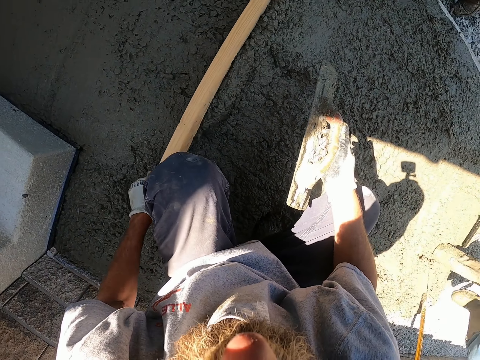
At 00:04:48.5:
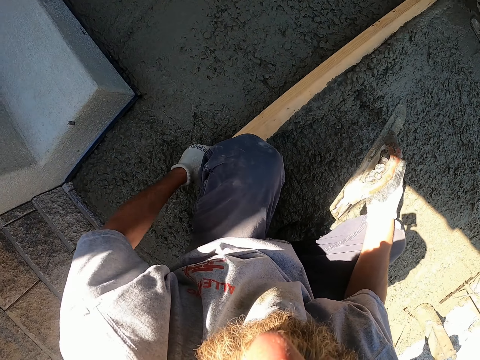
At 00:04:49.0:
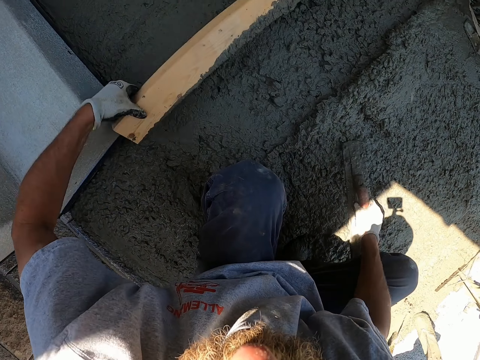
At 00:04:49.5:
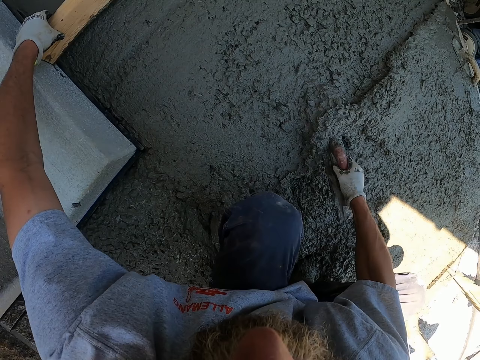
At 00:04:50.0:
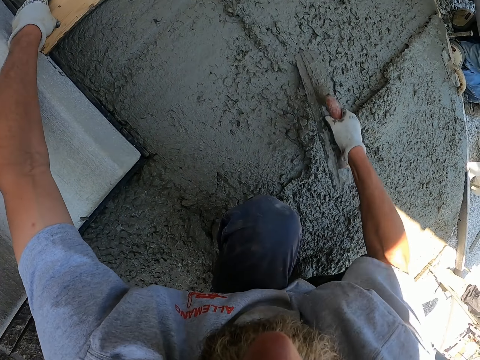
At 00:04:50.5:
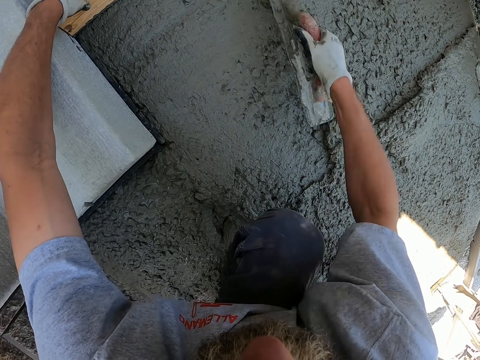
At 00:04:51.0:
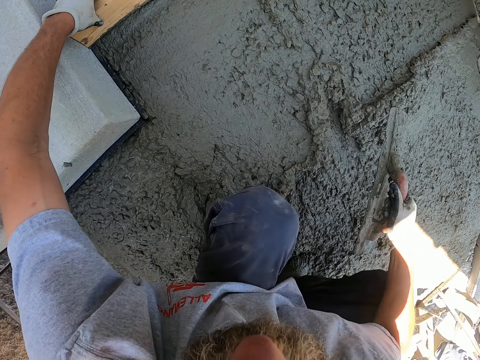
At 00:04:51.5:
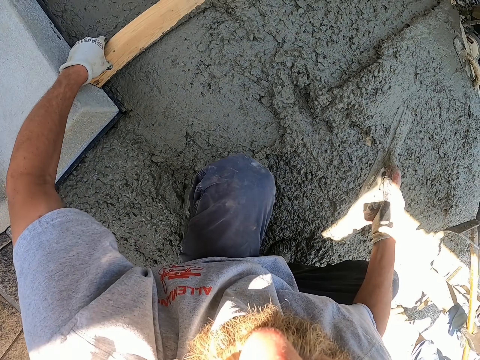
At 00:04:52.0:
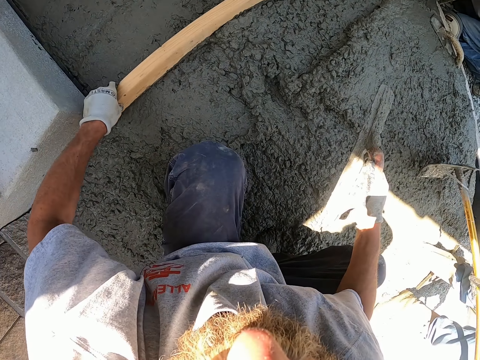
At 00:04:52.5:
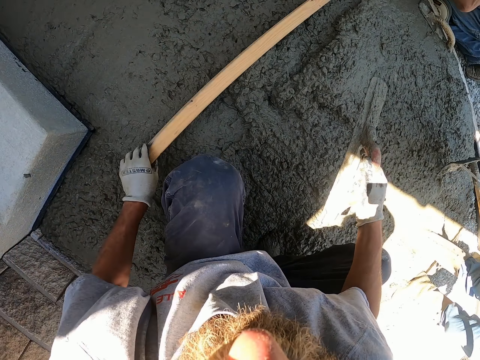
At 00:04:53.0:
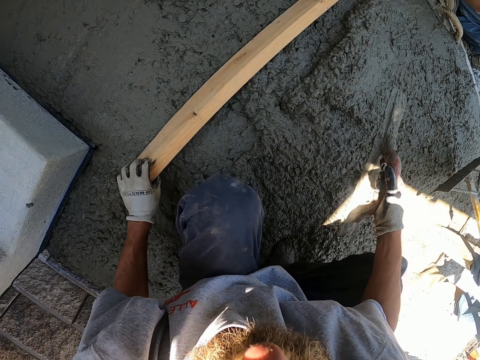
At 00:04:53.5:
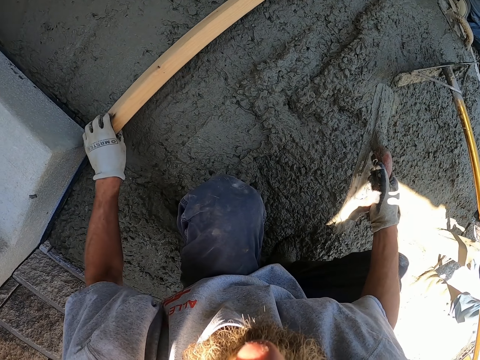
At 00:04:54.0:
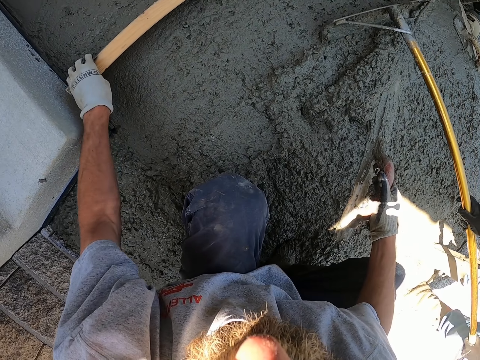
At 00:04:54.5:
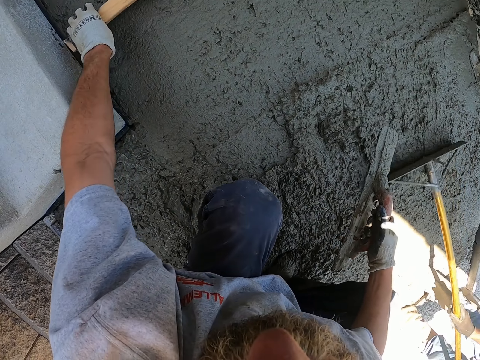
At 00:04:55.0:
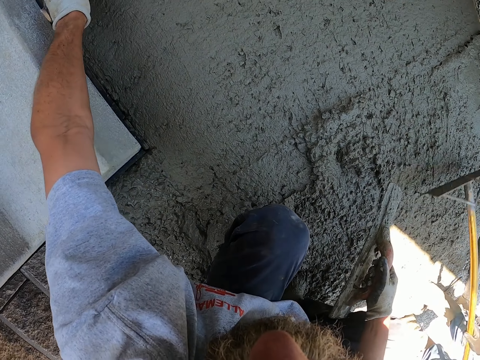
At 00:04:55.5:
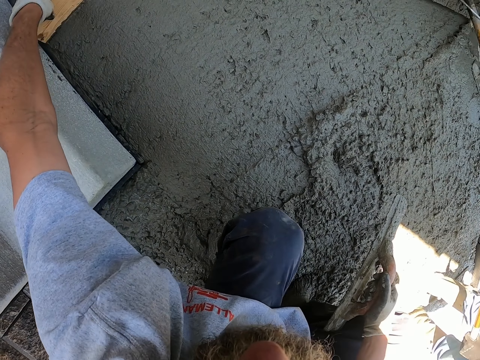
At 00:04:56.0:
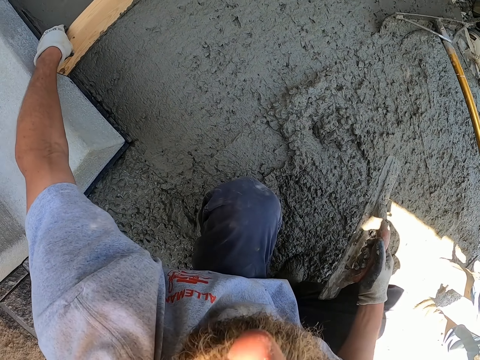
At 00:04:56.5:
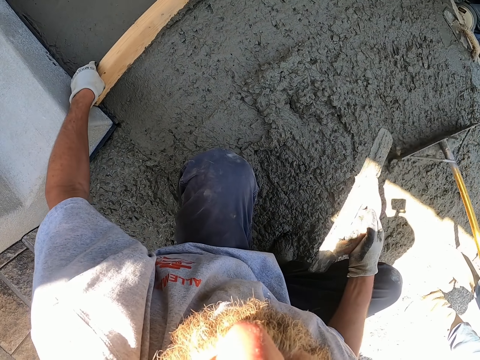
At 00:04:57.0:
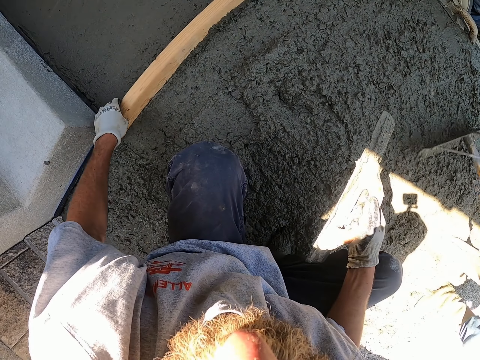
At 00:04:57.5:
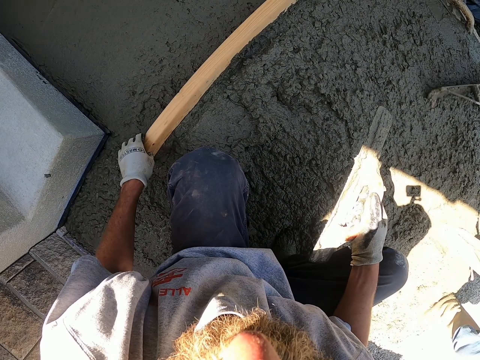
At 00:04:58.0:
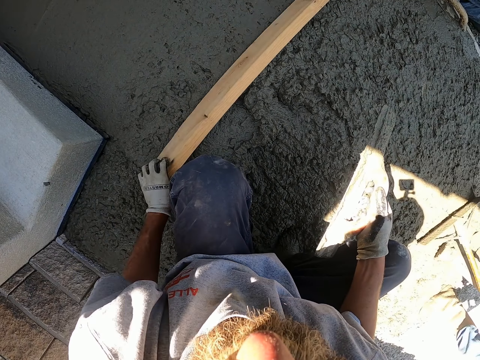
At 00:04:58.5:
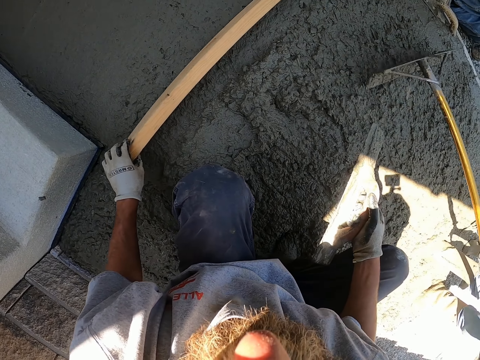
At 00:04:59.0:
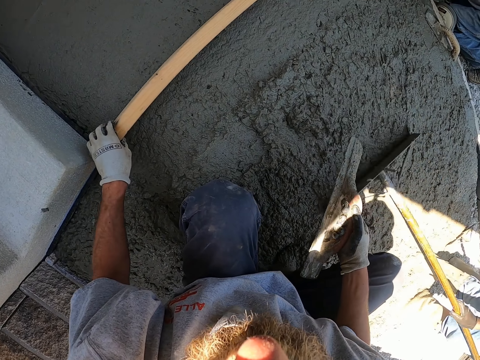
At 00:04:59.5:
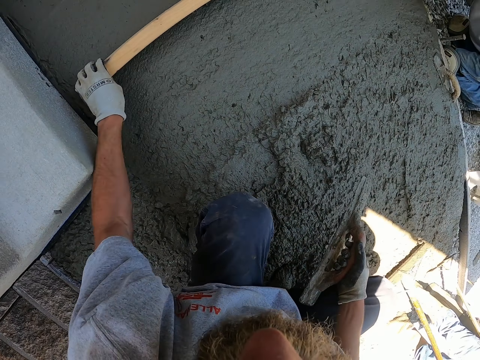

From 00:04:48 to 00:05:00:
The camera wearer spreads the cement with the screed. They use the screed to push the cement. A person spreads the cement with a bull float. The camera wearer uses a wooden screed to flatten the cement. The person spreads the cement with the bull float again. The camera wearer uses the wooden screed to flatten the cement again.

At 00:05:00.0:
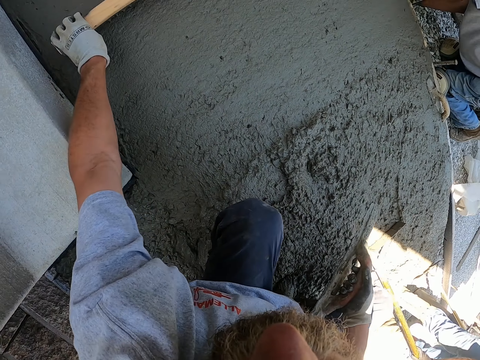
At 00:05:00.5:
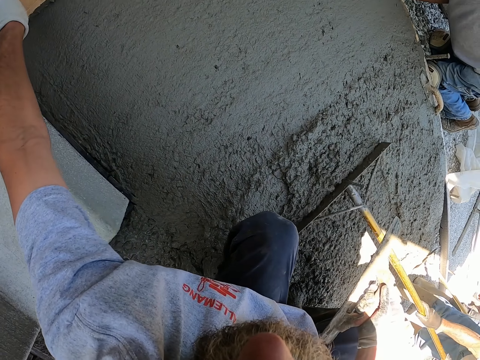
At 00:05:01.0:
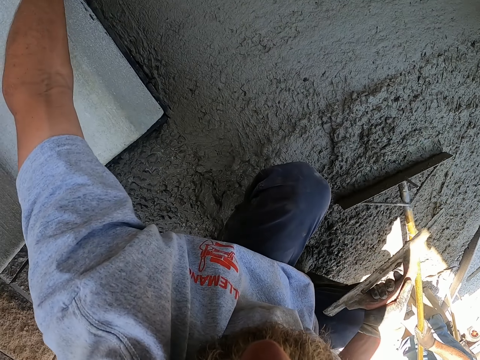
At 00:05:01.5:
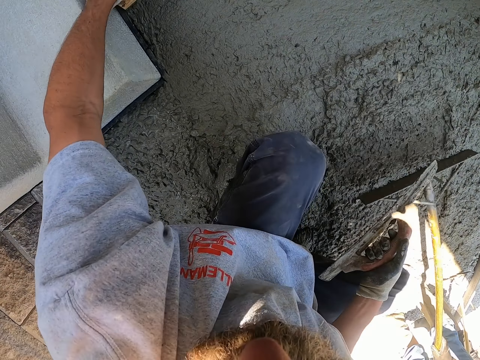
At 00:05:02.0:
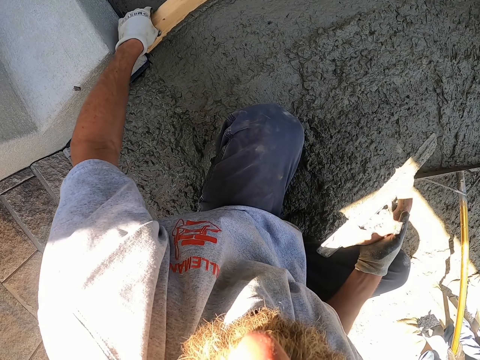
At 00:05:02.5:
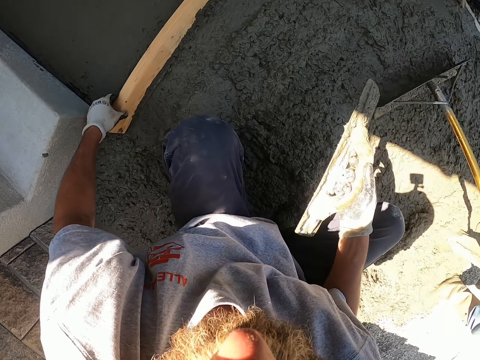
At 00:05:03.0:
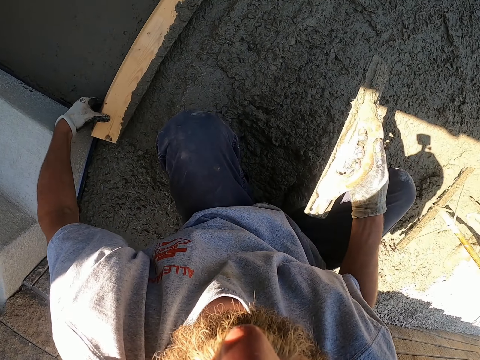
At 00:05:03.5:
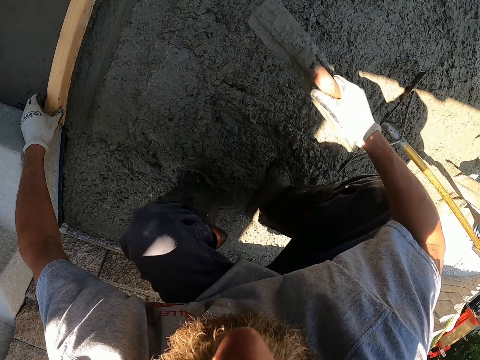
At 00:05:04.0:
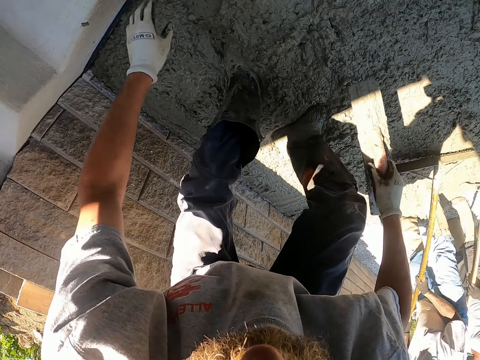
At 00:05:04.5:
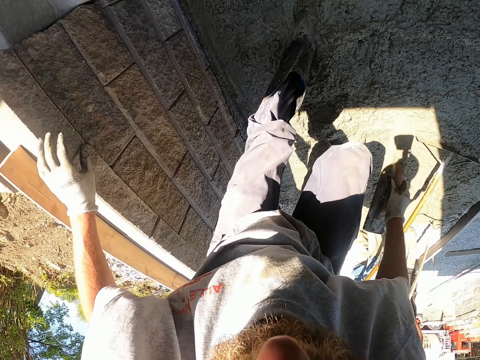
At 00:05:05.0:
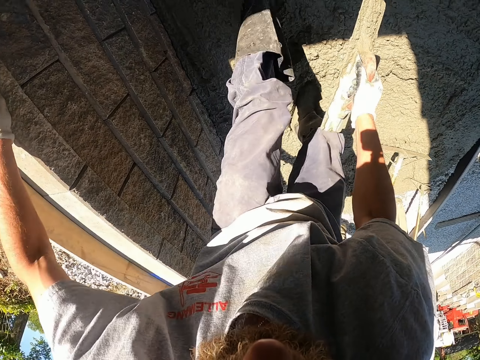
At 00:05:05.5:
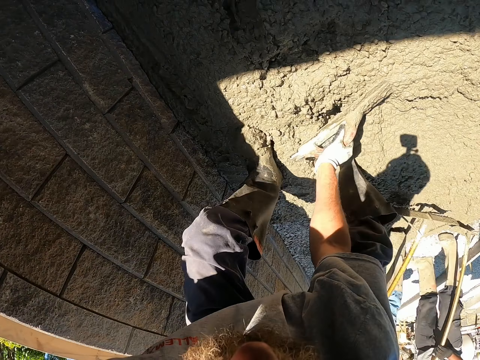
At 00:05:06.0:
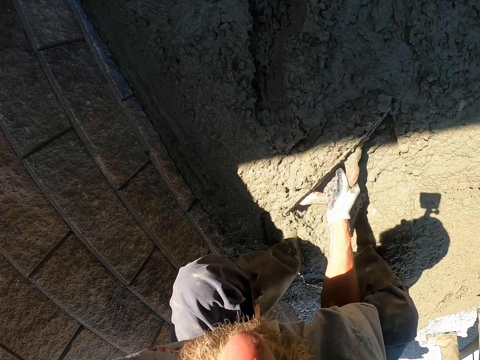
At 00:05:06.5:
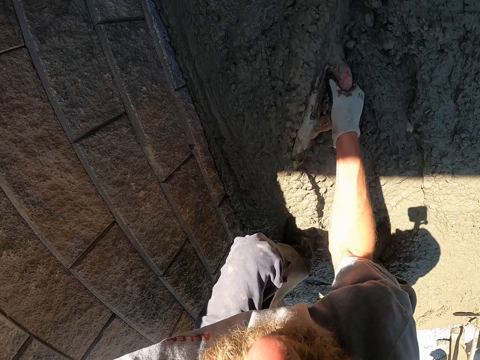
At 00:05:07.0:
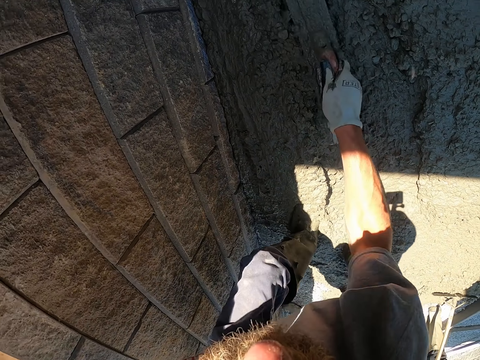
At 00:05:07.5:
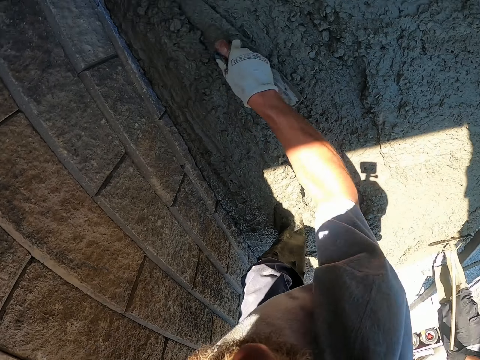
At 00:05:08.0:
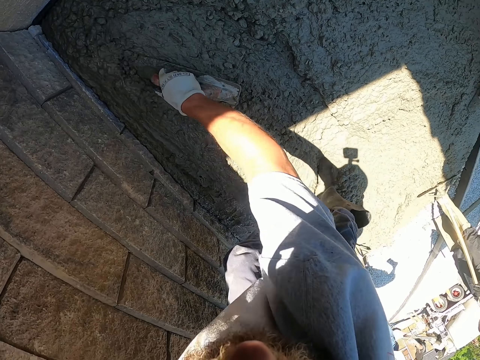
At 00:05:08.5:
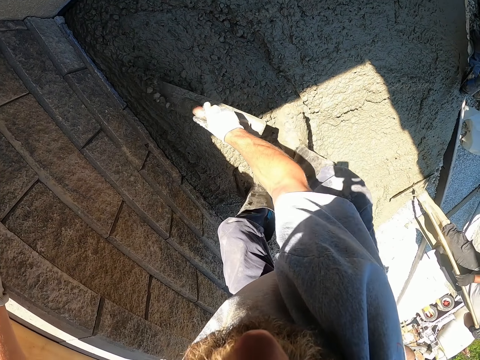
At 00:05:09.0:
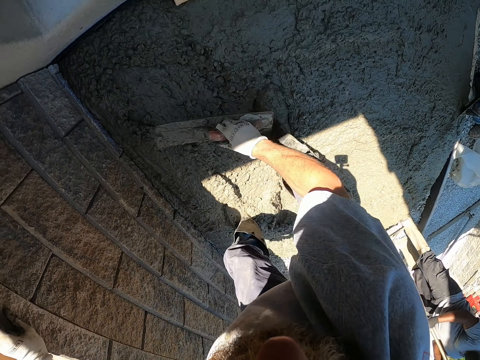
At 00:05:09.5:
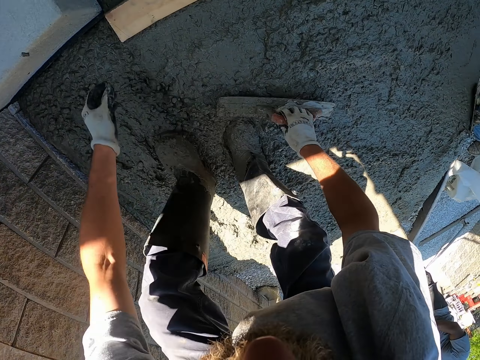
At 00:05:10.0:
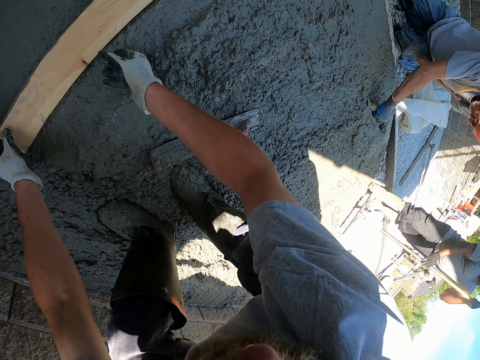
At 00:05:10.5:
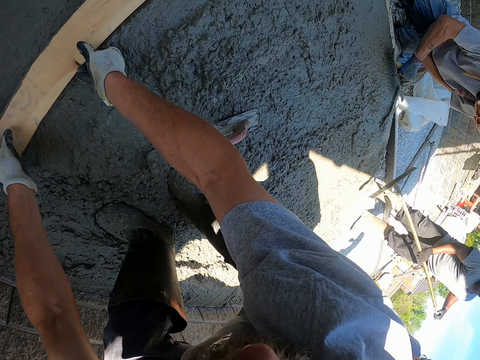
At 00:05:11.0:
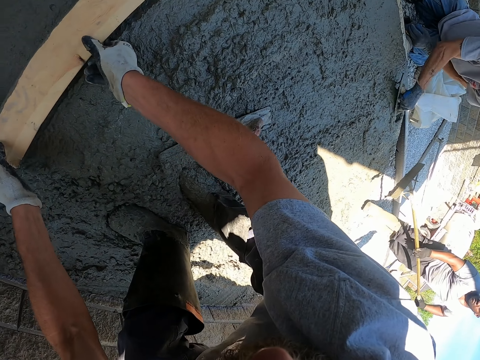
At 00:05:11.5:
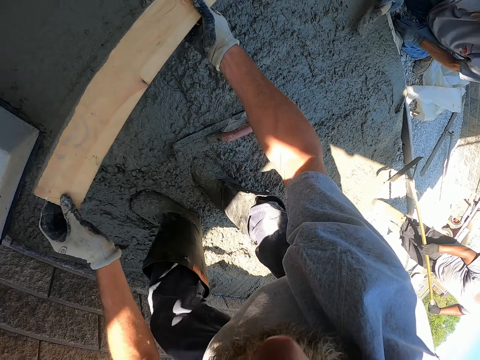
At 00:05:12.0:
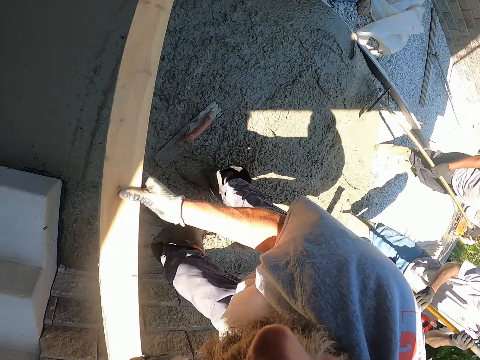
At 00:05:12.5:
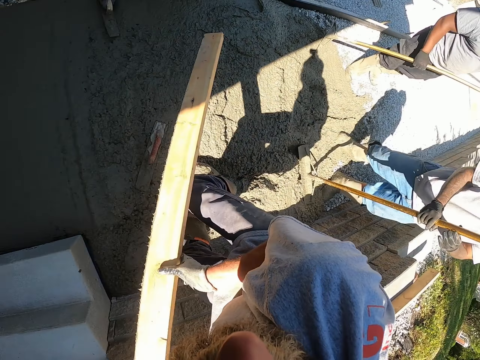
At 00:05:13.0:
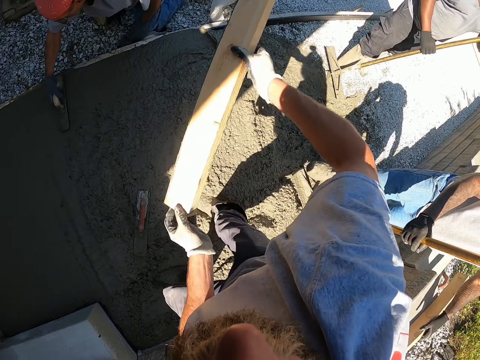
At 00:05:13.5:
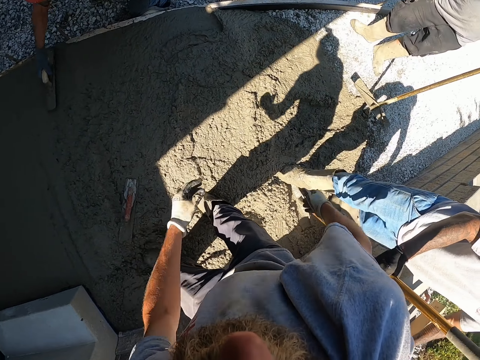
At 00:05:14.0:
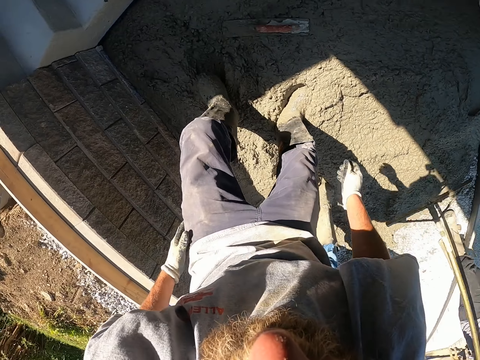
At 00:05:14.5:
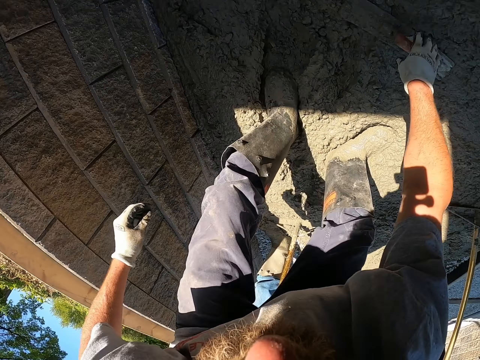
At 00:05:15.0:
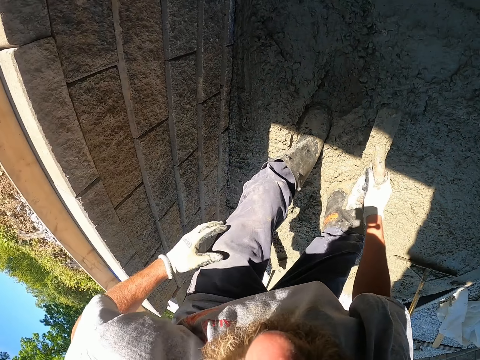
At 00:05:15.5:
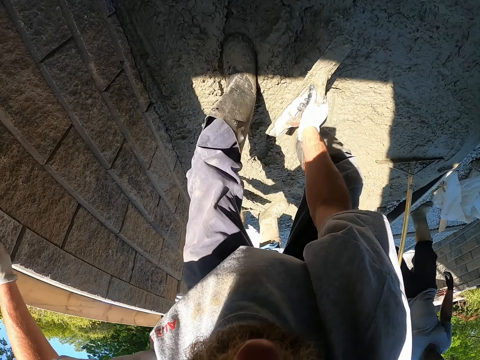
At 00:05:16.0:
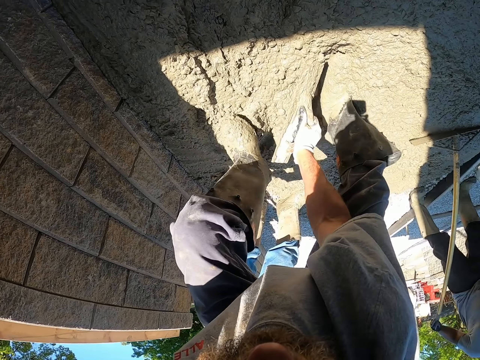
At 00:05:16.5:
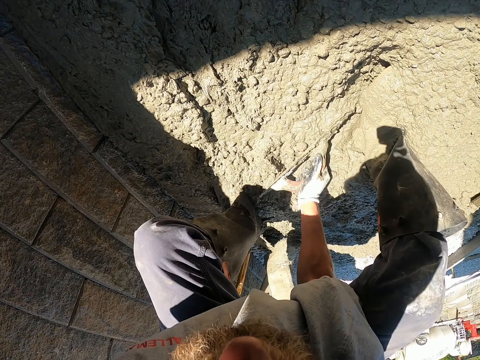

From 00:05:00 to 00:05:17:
A person uses a rack to spread the cement. The camera wearer uses a wooden screed to flatten the cement. The person spreads the cement with a bull float. The camera wearer spreads the cement with the screed. They use the screed to push the cement. They pick up the wooden screed. They throw the wooden screed on the side. They pick up the screed. They spread the cement using the screed.
